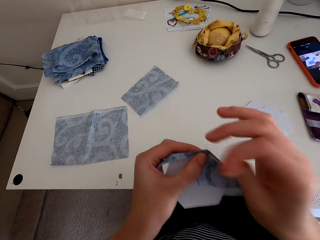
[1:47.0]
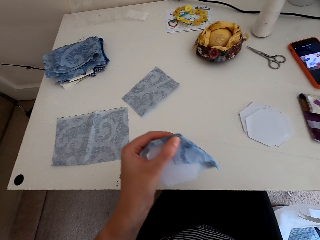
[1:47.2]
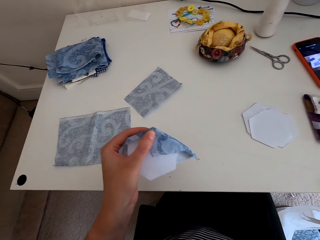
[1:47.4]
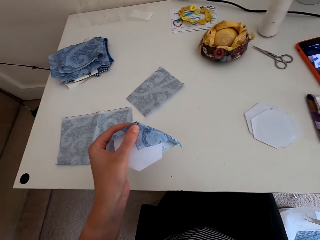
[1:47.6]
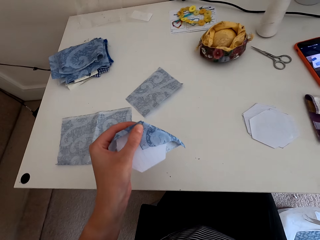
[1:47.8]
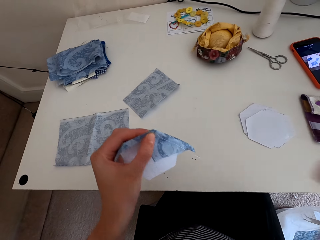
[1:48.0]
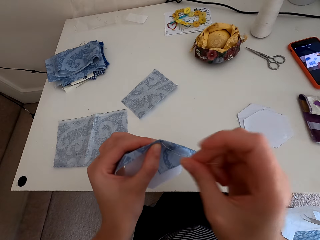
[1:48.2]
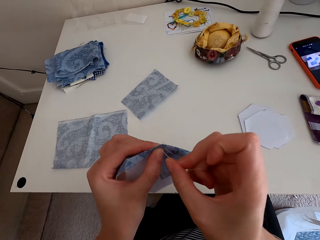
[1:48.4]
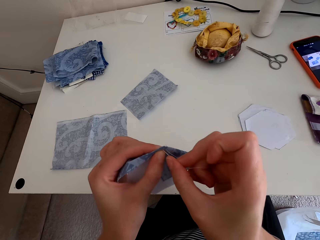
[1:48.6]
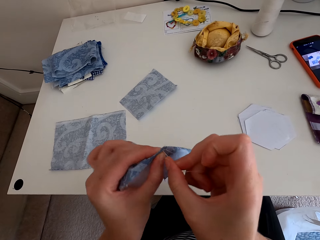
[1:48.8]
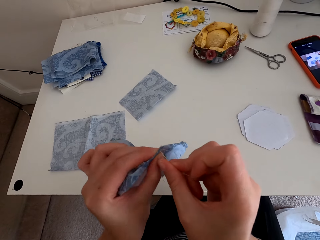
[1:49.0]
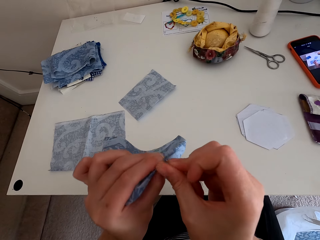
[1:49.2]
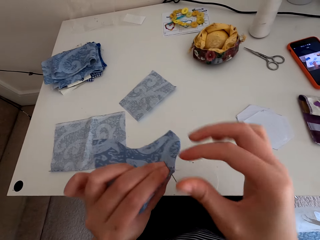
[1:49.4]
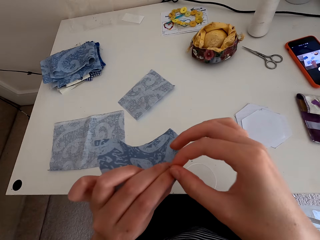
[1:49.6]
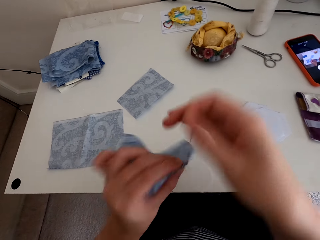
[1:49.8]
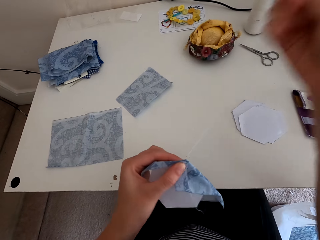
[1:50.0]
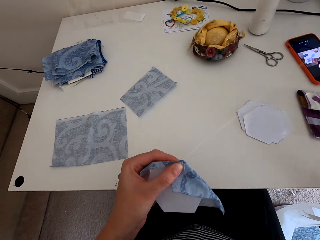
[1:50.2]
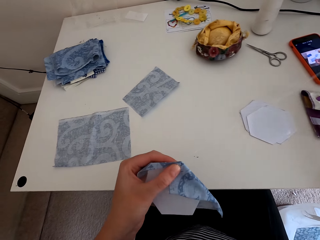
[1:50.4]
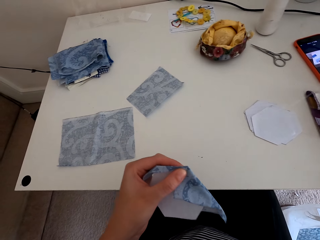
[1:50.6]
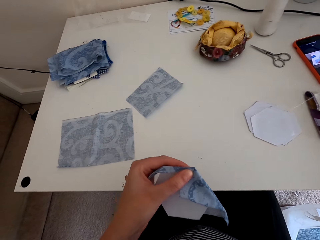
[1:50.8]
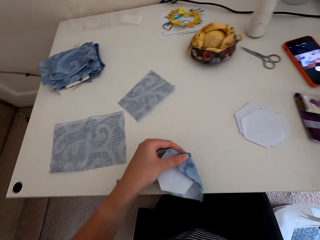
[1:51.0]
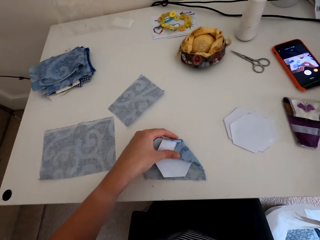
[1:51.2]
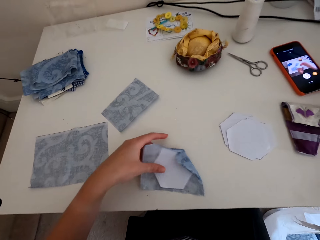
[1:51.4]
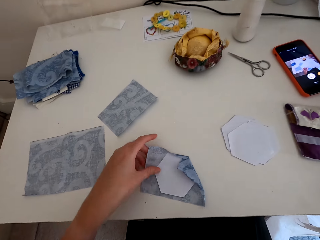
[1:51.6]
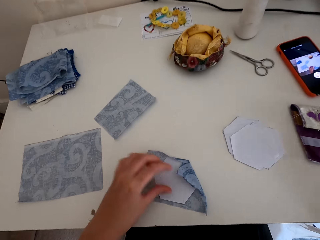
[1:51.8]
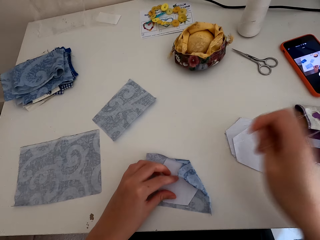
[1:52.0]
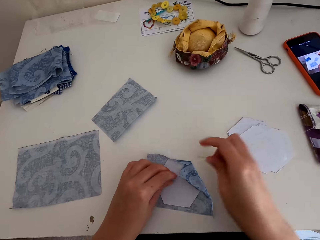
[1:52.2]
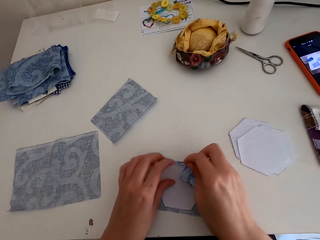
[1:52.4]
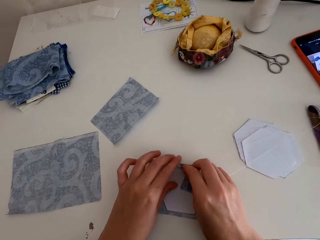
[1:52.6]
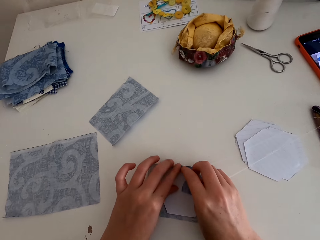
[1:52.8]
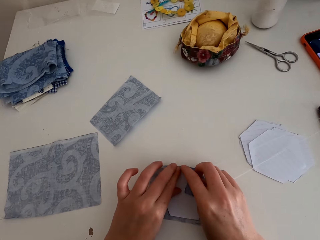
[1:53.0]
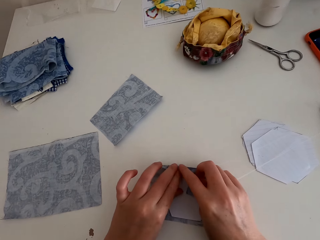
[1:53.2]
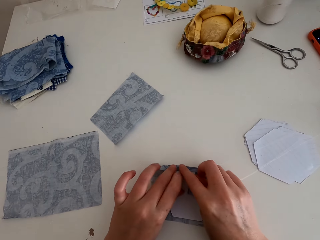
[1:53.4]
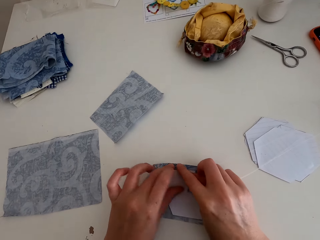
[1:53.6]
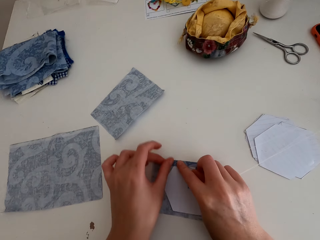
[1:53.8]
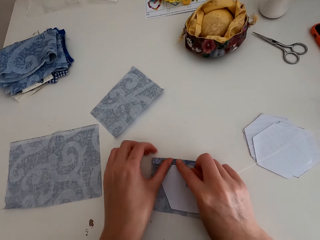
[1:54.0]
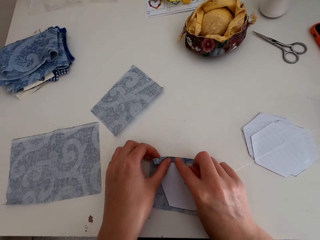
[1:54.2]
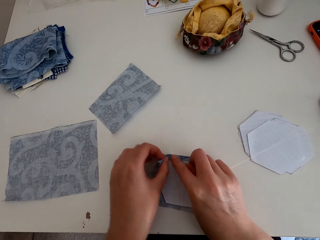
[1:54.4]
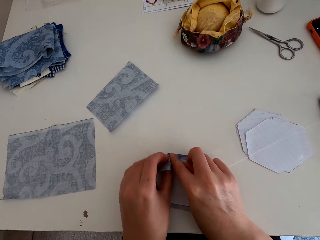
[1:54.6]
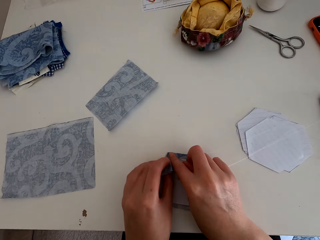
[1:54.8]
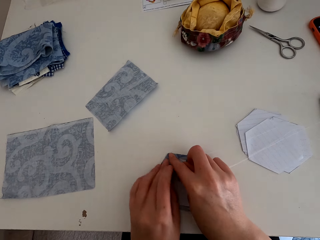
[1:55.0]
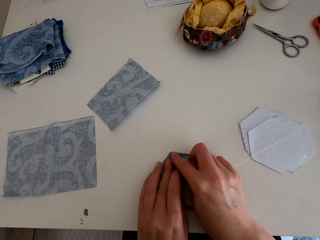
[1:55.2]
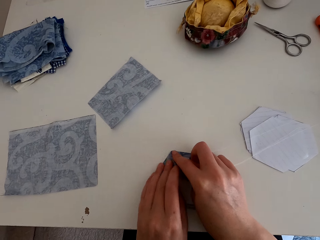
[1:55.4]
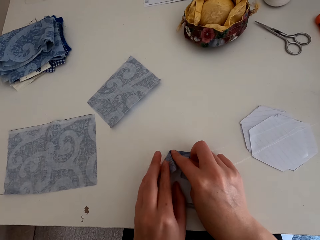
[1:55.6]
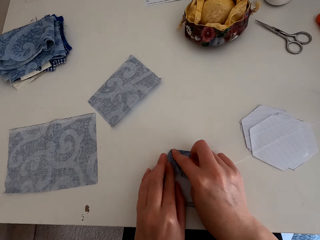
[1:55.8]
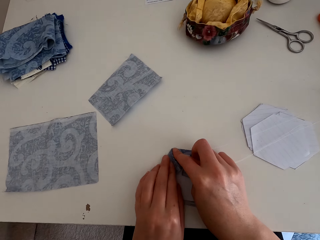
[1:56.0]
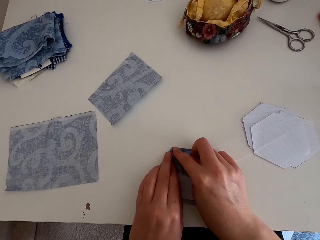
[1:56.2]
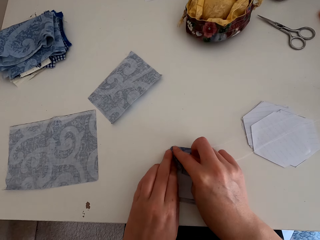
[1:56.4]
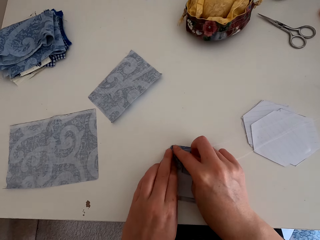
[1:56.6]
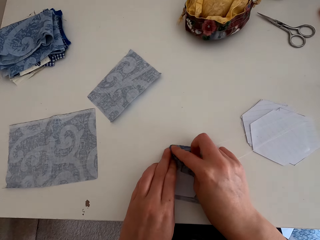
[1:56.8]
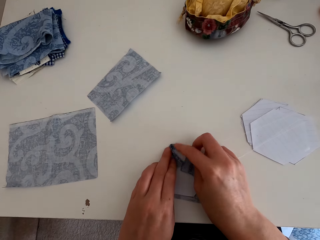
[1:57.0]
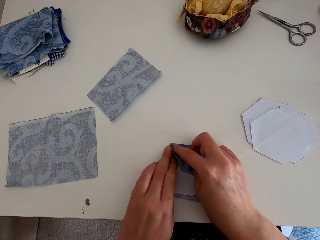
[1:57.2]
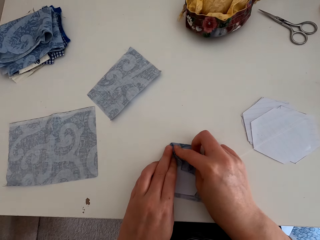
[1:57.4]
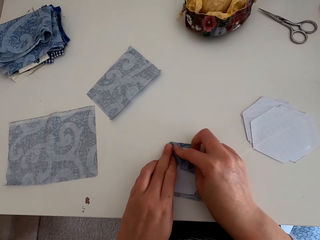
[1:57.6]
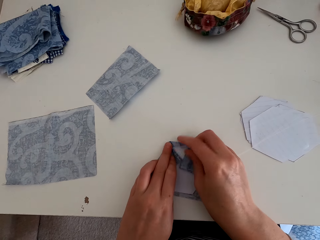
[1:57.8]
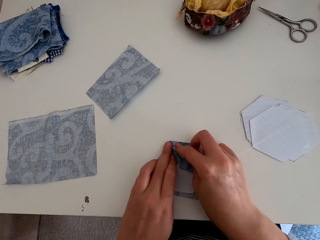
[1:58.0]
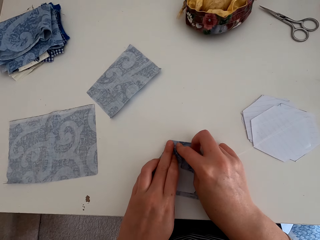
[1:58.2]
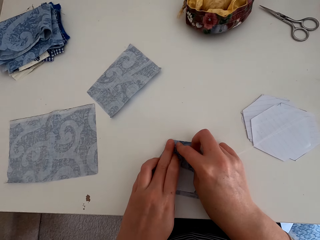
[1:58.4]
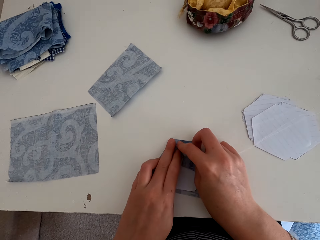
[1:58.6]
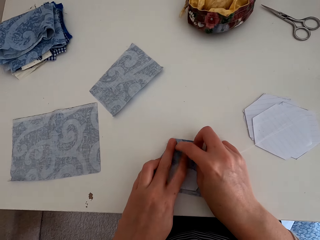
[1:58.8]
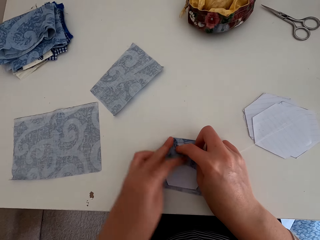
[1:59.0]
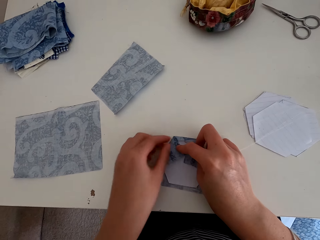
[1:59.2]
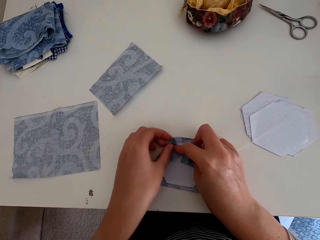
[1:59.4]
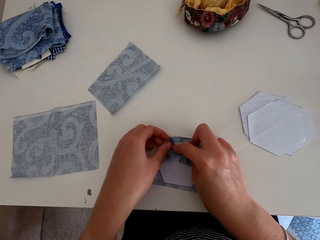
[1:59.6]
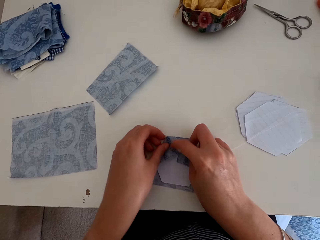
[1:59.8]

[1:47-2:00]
The camera wearer puts the cloth material on the table. They fold the cloth material.

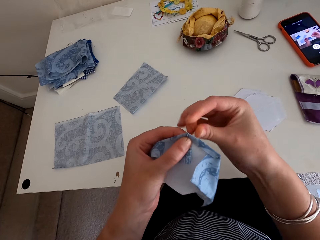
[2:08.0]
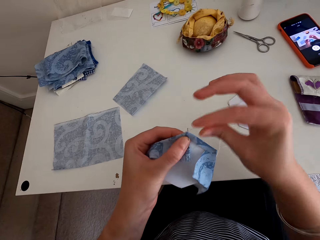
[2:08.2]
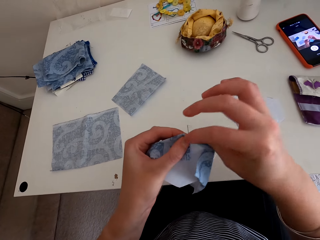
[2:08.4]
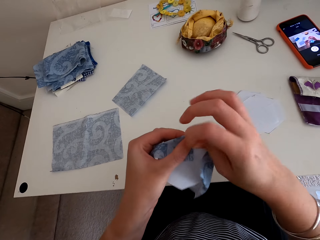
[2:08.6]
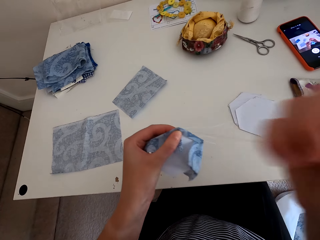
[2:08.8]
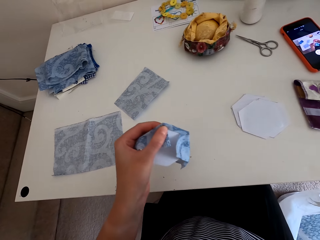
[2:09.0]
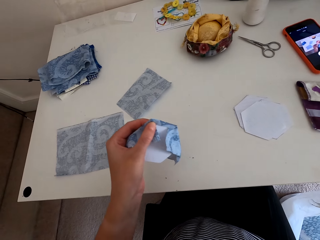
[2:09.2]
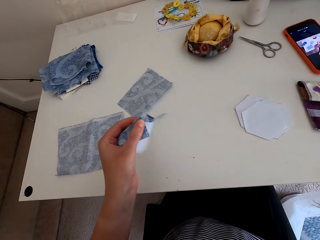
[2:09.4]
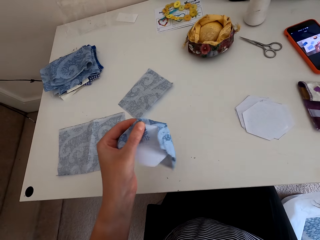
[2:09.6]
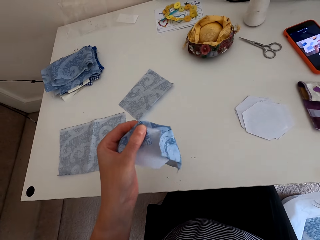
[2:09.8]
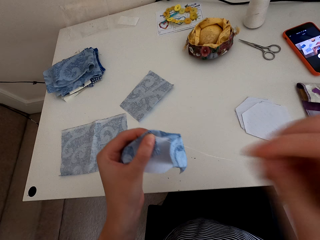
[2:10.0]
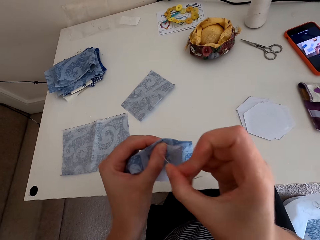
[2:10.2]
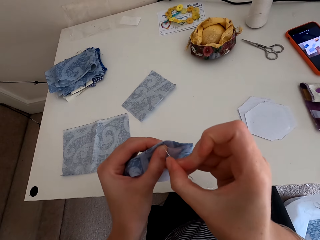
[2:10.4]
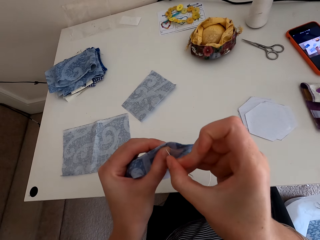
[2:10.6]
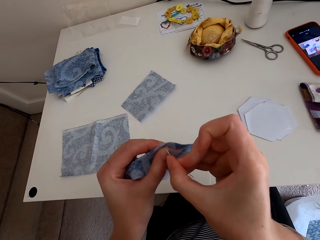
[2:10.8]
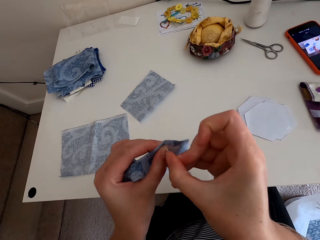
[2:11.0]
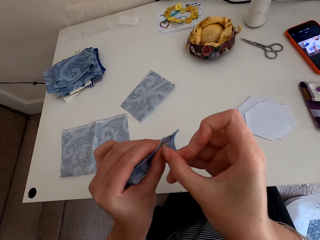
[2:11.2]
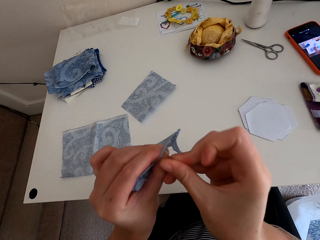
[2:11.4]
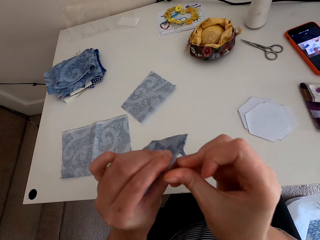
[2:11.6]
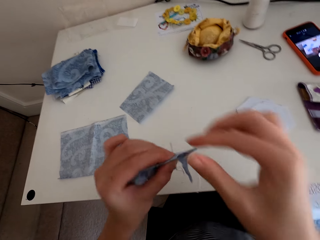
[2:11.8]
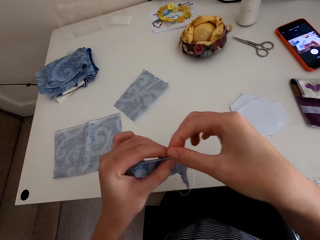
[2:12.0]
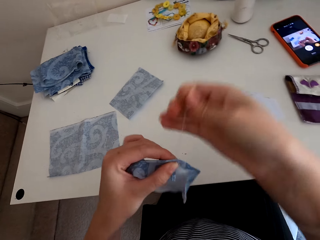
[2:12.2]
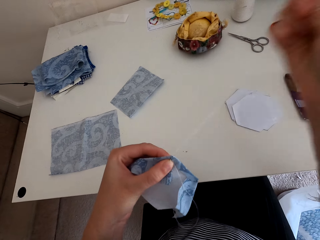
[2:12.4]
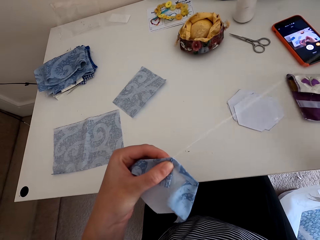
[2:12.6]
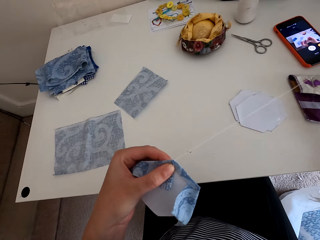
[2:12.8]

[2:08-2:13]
The camera wearer starts to sew the cloth material.
